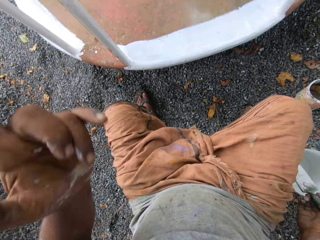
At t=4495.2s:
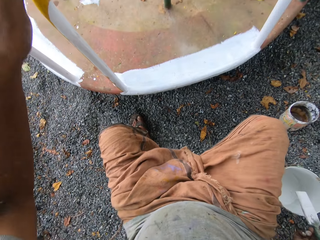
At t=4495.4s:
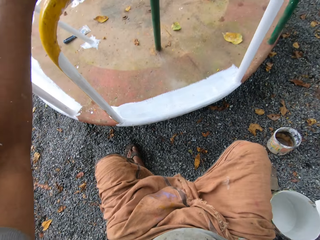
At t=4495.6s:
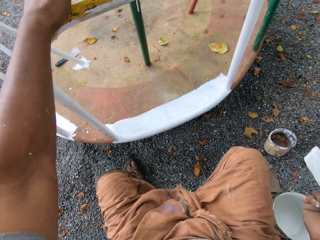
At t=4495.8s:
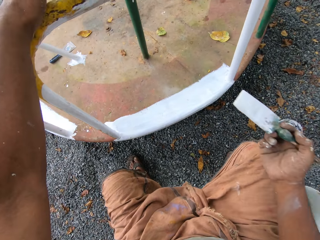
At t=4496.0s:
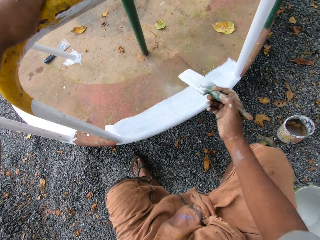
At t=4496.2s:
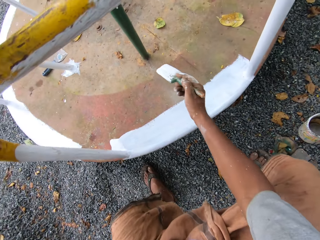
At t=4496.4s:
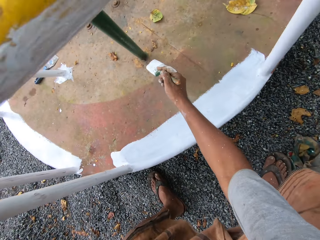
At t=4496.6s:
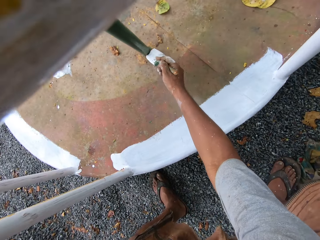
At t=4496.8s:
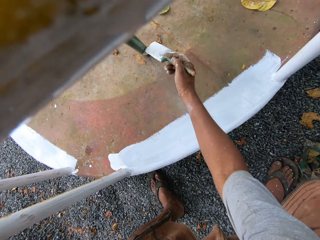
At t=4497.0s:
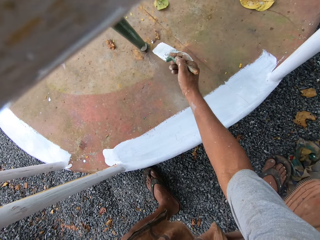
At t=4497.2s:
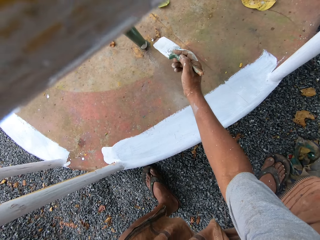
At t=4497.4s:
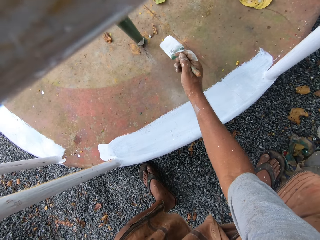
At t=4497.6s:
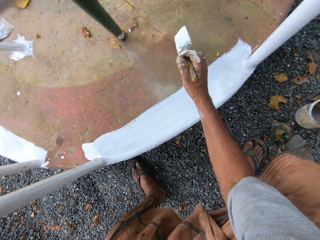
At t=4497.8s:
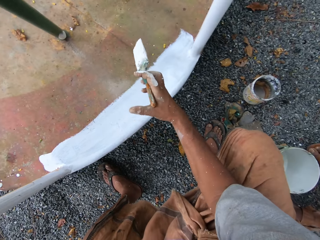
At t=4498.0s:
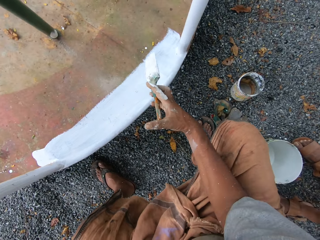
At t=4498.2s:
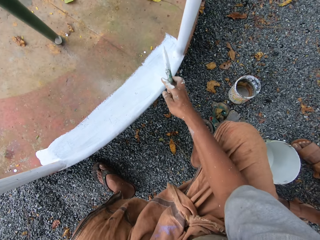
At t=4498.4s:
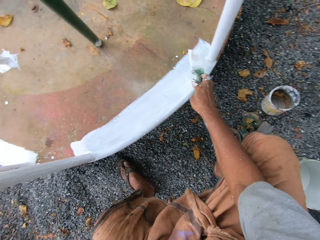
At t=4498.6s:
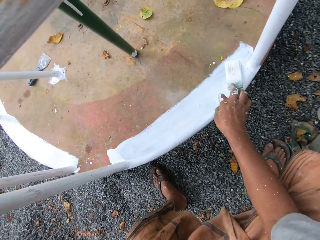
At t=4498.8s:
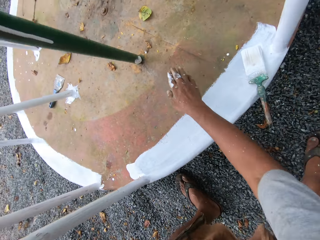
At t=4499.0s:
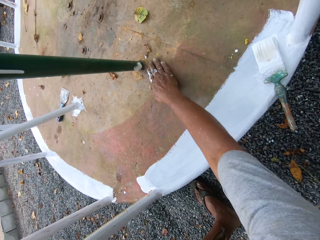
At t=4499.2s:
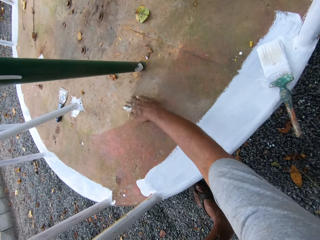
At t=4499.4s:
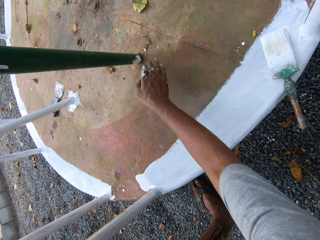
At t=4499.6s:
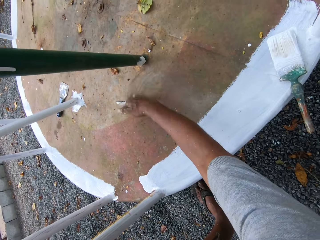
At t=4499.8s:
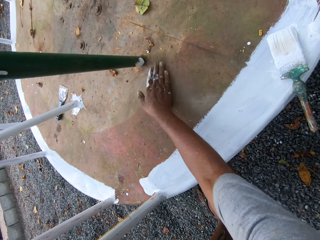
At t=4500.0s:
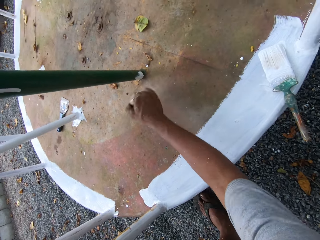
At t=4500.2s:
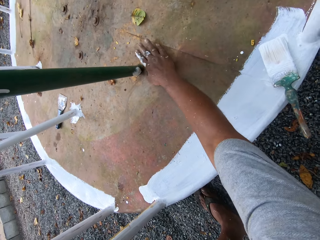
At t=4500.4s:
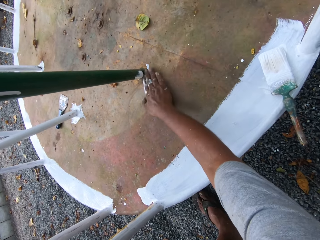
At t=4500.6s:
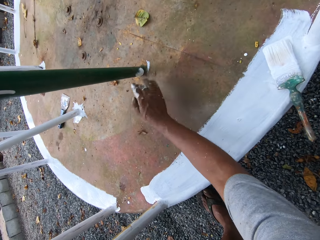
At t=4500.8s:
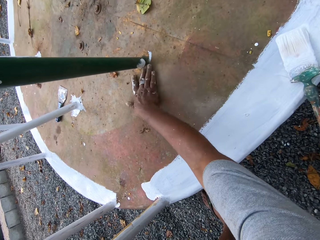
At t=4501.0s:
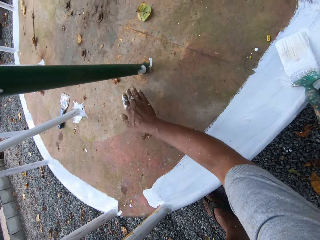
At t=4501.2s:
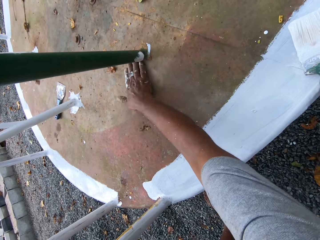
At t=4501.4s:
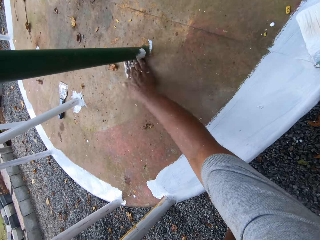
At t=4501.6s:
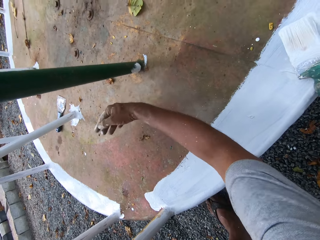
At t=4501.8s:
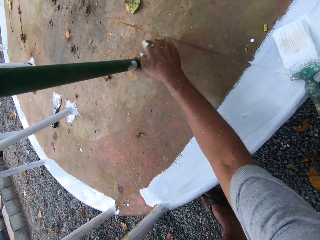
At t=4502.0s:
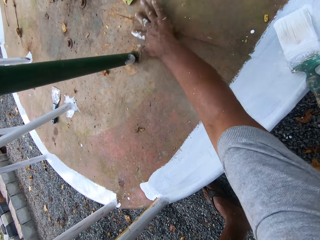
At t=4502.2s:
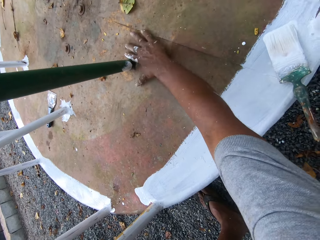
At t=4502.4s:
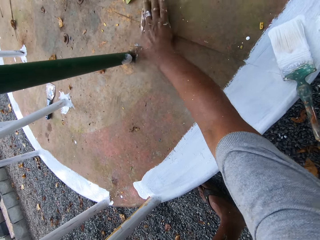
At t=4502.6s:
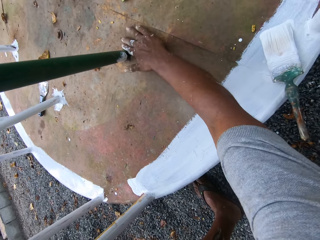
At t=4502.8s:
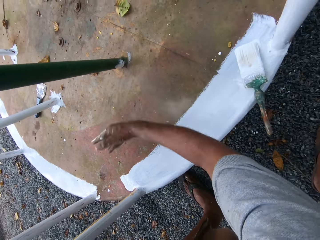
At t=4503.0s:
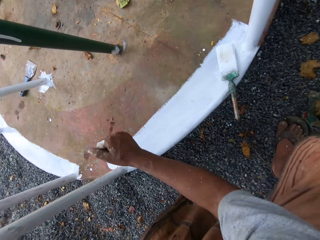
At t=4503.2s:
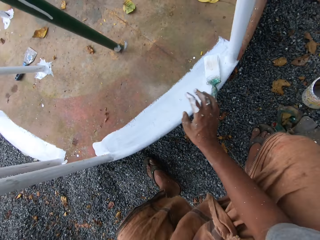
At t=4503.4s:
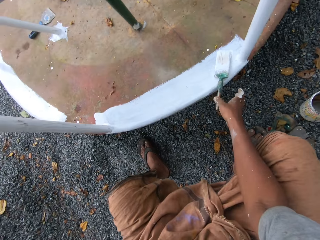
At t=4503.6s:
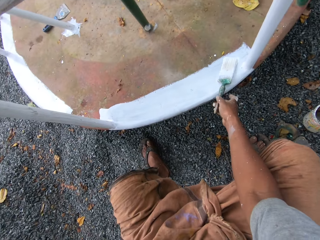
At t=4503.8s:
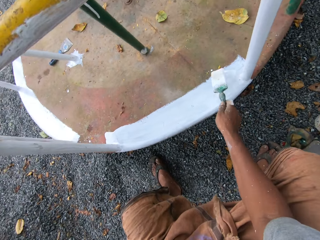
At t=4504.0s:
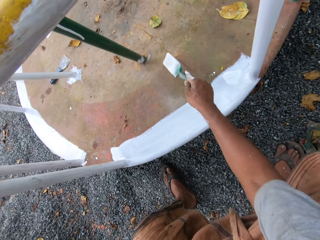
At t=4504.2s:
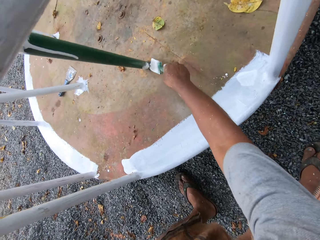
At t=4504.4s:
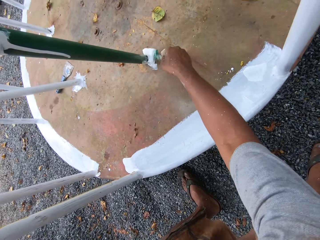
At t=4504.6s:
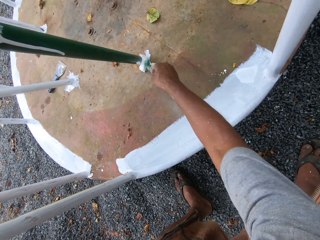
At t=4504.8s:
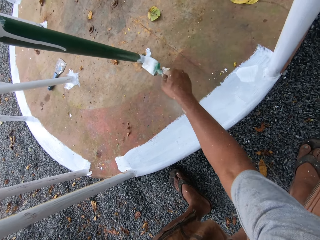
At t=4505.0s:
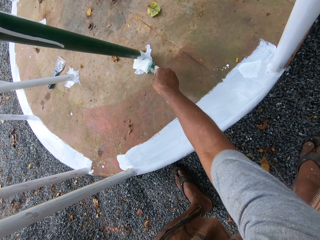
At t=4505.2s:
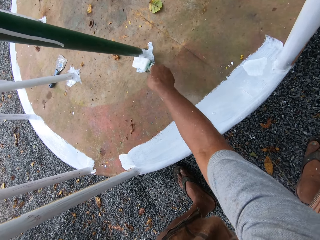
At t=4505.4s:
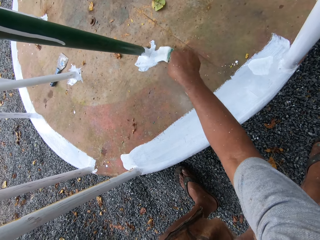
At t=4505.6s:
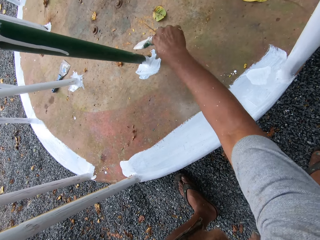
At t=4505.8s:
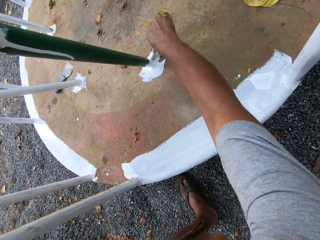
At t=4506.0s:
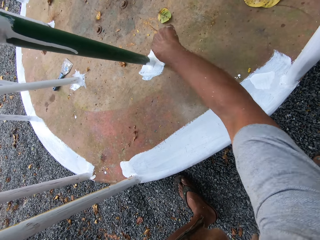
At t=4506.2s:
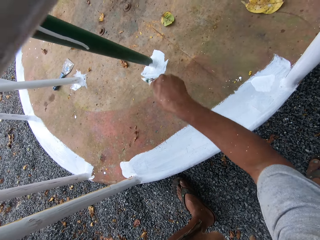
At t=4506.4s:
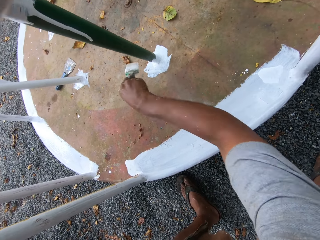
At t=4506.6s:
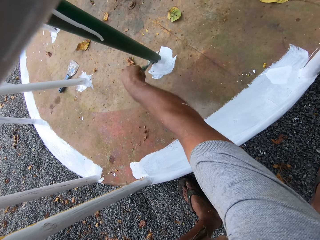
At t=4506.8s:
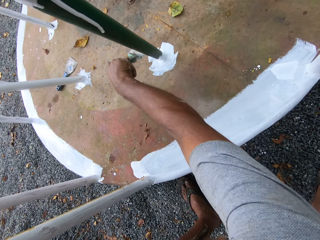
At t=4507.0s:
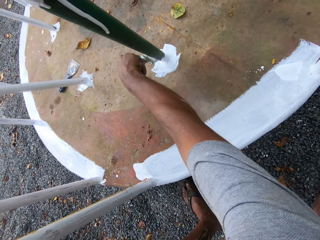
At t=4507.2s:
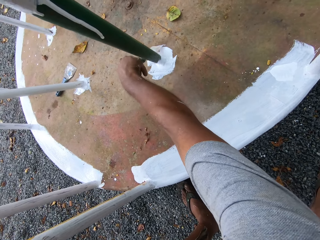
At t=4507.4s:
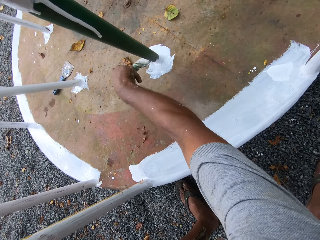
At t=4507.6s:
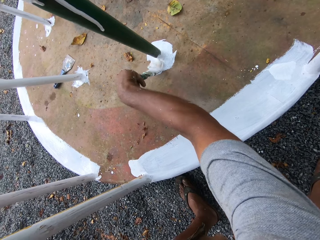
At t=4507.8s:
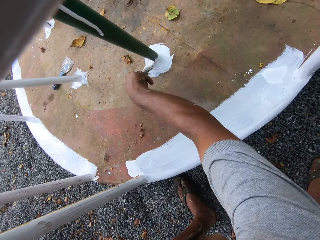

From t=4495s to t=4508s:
The camera wearer touches something. He holds the metal. He paints the roundabout with the paintbrush. He places the paintbrush onto the roundabout. He wipes the roundabout with his right hand. He clears the tree leaves from the metal. He picks up the paintbrush with his right hand. He paints the roundabout with the paintbrush.

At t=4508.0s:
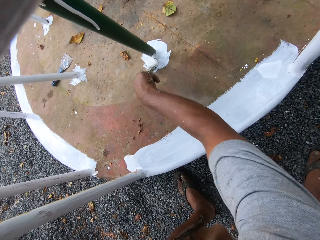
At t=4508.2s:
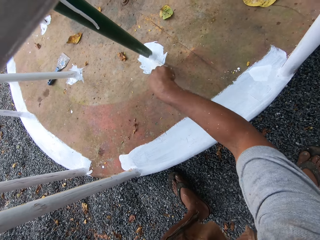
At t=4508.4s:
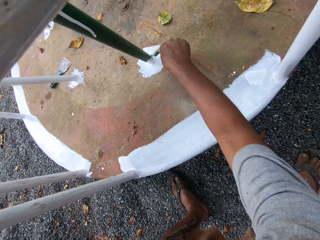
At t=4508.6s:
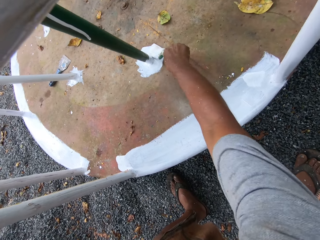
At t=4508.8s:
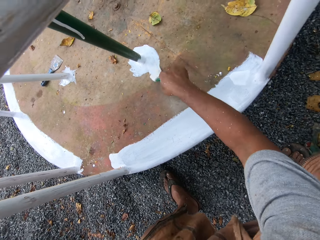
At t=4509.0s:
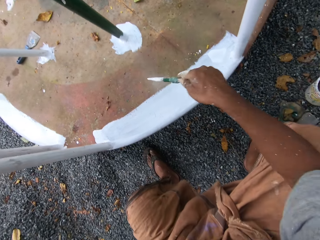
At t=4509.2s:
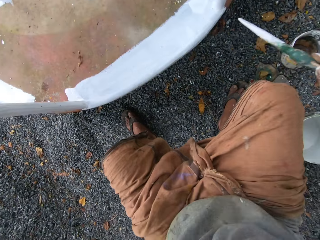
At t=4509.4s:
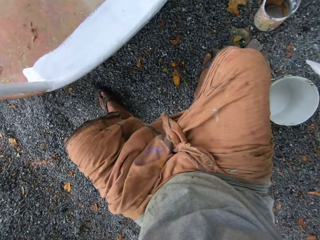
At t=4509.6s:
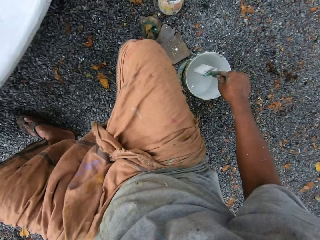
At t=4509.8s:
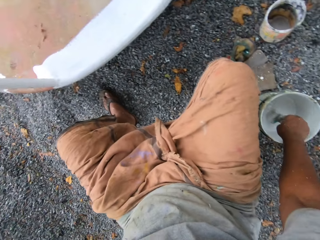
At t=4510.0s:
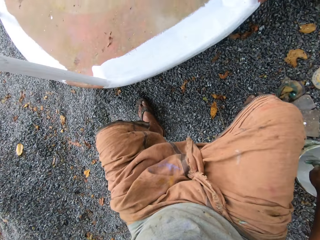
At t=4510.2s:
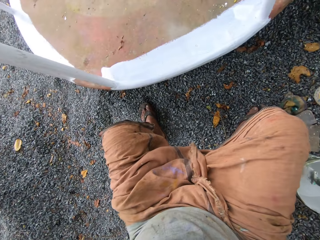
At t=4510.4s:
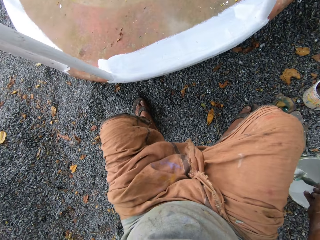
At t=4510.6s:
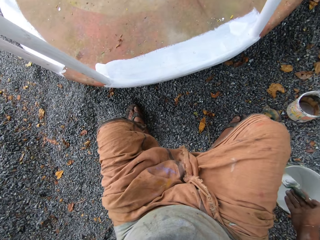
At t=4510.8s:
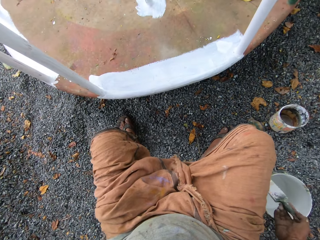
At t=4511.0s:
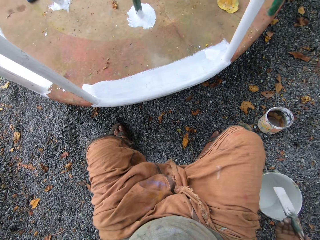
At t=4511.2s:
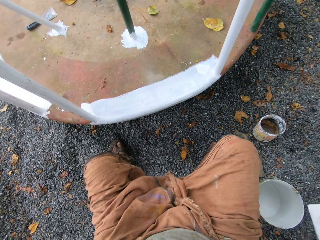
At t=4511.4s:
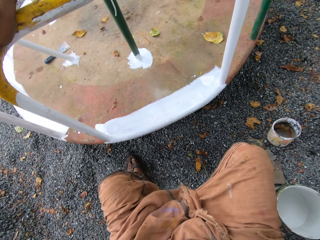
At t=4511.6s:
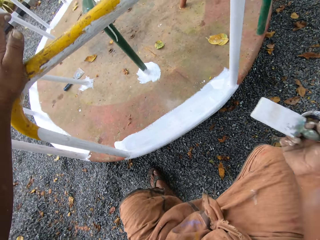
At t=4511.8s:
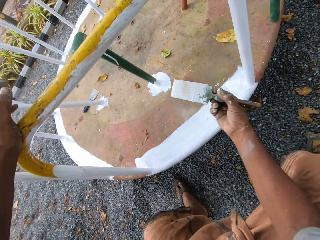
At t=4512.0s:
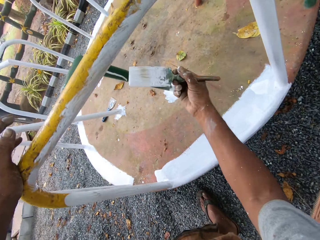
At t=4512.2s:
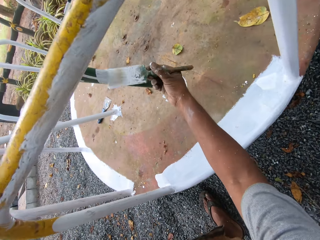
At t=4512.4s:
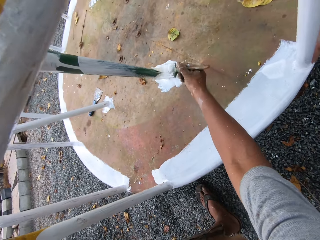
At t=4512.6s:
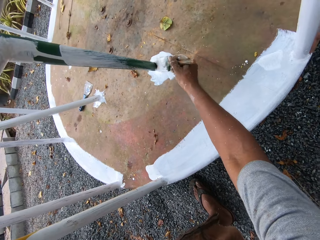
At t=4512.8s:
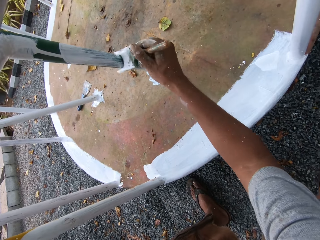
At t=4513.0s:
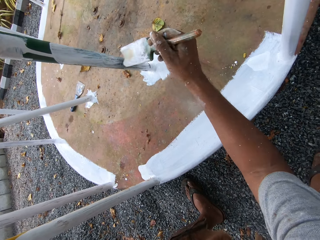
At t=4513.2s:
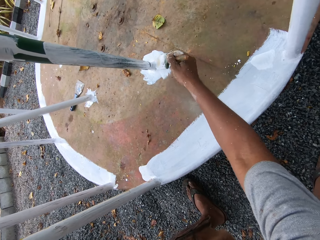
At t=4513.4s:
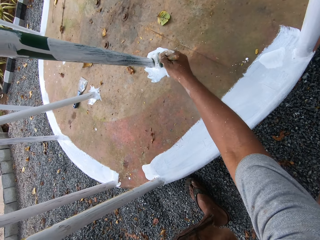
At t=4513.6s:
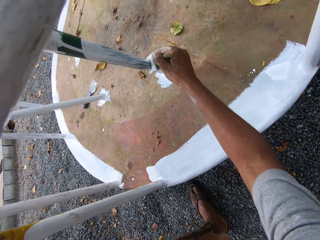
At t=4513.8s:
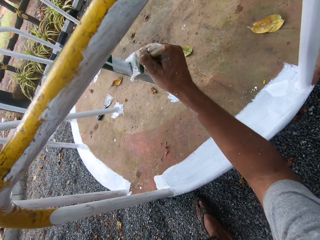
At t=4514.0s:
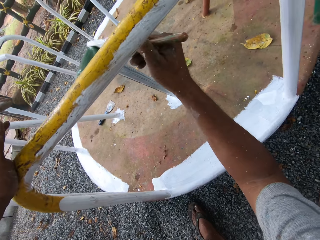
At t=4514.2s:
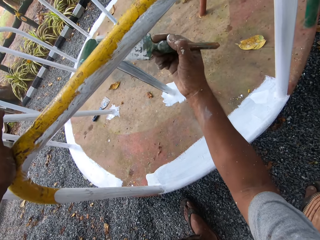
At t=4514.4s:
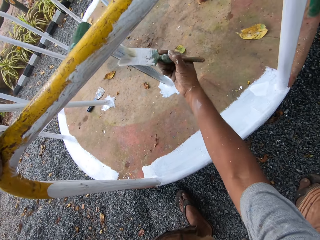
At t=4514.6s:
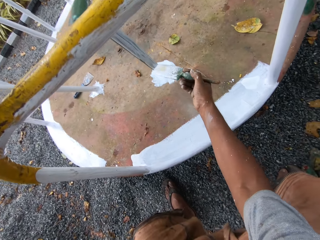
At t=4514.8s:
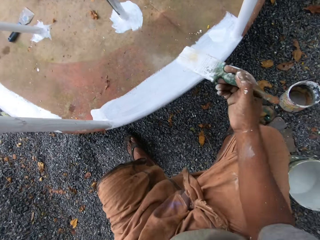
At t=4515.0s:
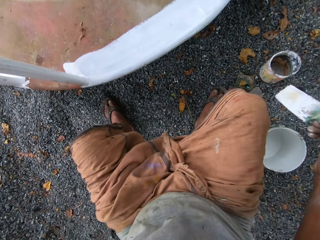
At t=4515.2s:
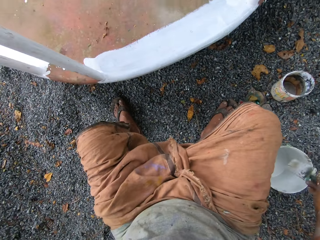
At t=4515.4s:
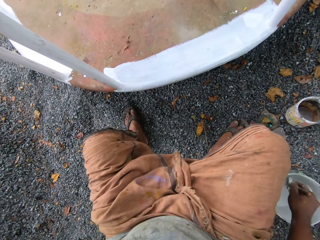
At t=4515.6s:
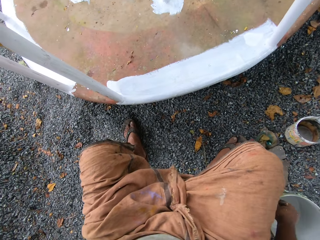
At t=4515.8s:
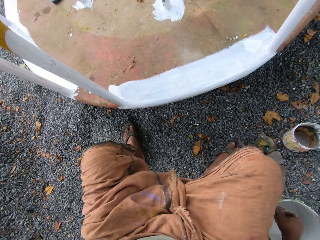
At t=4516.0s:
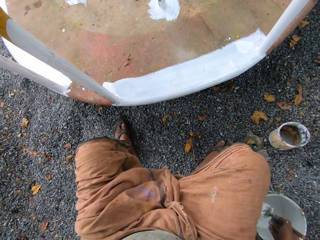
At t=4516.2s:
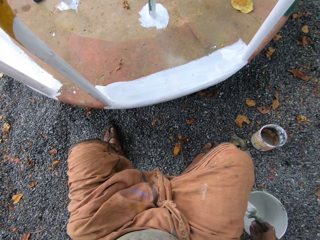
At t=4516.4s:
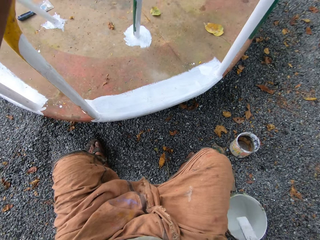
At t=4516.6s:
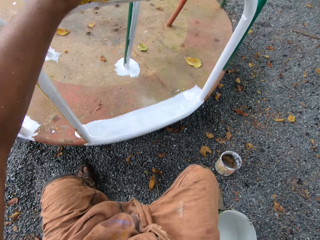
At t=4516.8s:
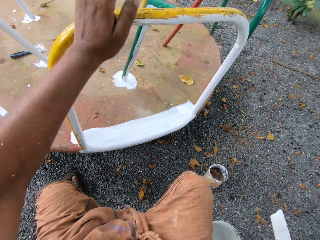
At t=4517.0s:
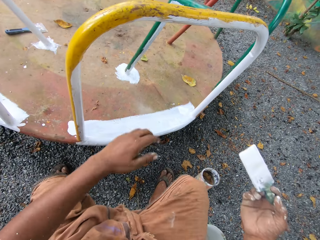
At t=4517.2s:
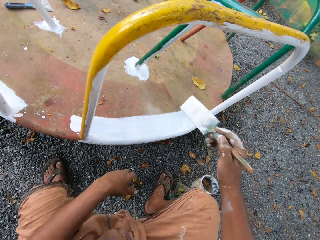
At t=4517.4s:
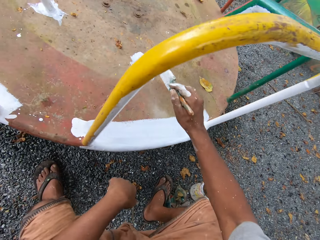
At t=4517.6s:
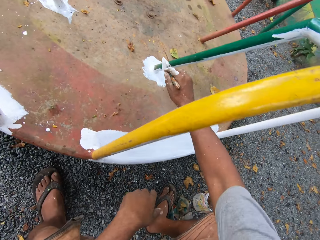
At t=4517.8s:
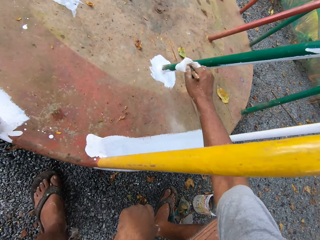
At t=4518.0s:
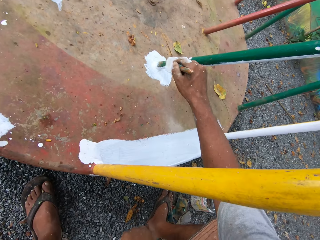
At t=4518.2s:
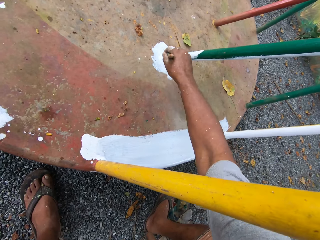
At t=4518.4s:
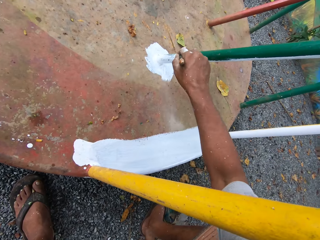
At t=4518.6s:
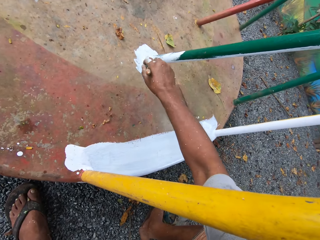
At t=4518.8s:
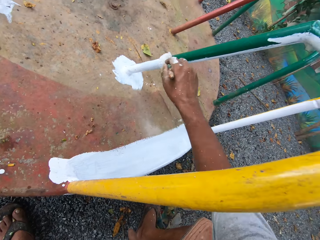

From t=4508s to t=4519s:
The camera wearer dips the paintbrush into the paint can on the ground. He paints the roundabout with the paintbrush. He dips the paintbrush into the paint can on the ground. He rests his hand on the knee. He paints the roundabout with the paintbrush.
